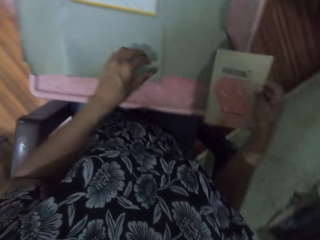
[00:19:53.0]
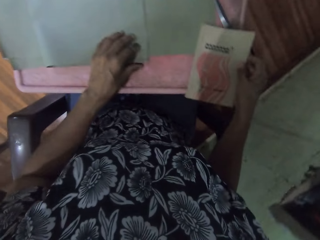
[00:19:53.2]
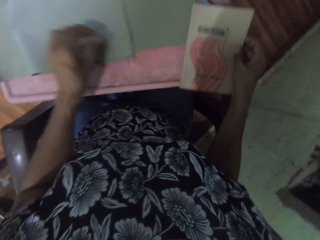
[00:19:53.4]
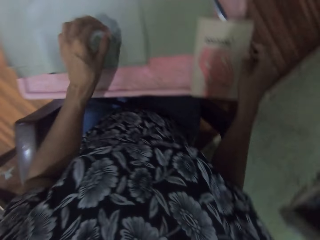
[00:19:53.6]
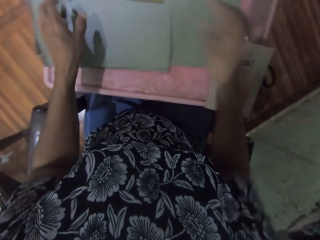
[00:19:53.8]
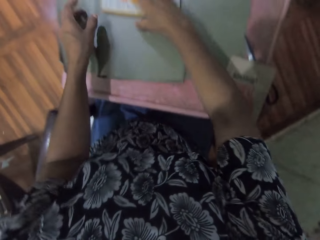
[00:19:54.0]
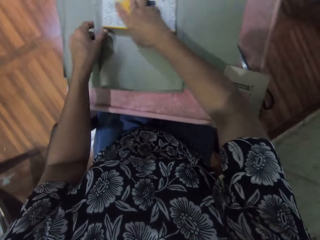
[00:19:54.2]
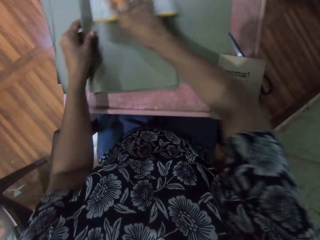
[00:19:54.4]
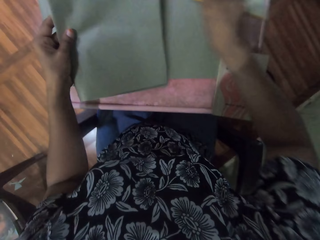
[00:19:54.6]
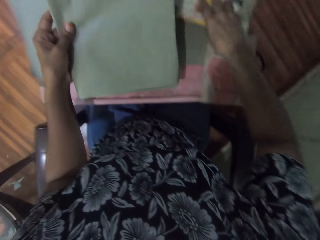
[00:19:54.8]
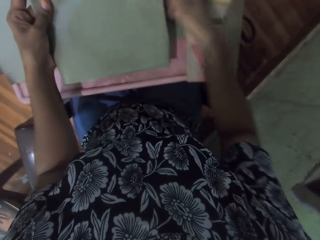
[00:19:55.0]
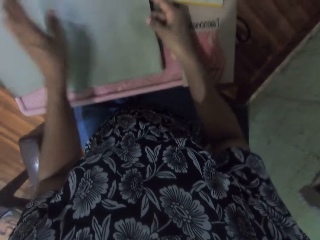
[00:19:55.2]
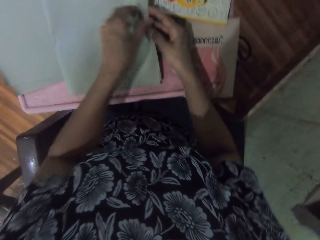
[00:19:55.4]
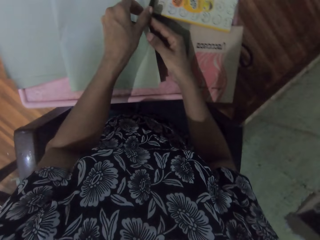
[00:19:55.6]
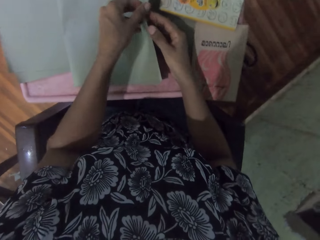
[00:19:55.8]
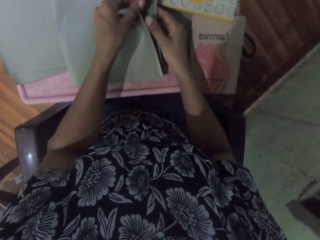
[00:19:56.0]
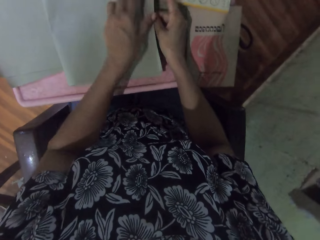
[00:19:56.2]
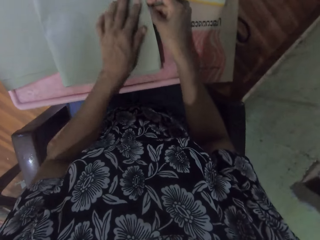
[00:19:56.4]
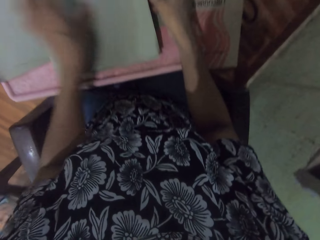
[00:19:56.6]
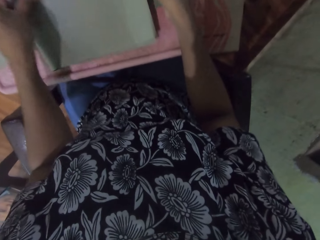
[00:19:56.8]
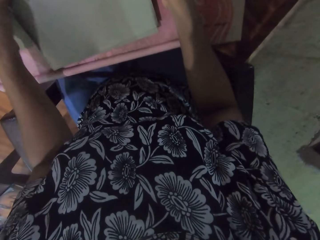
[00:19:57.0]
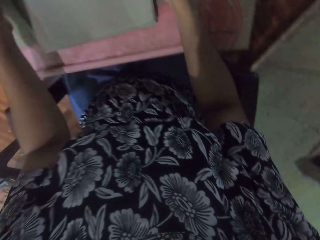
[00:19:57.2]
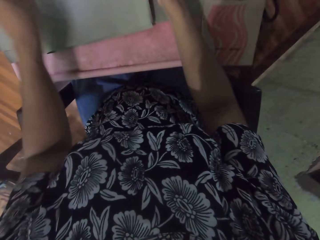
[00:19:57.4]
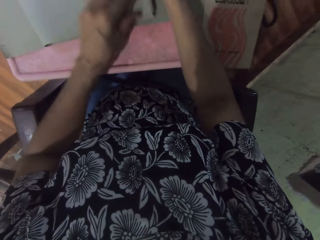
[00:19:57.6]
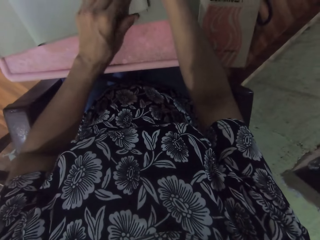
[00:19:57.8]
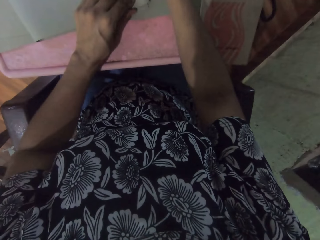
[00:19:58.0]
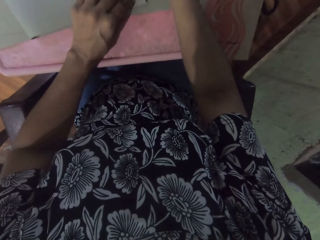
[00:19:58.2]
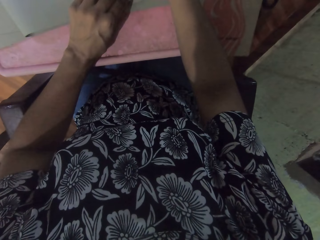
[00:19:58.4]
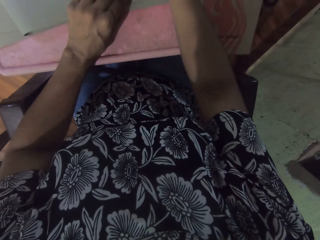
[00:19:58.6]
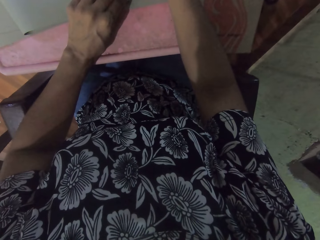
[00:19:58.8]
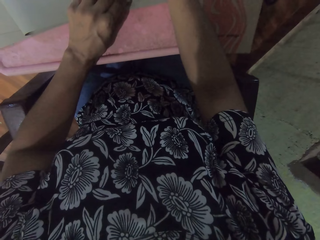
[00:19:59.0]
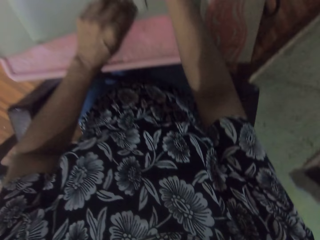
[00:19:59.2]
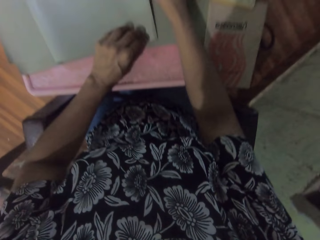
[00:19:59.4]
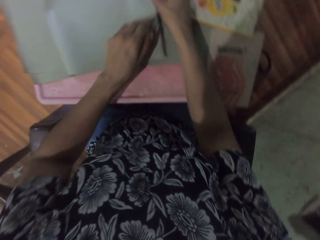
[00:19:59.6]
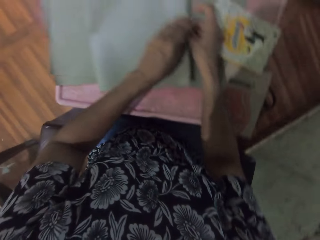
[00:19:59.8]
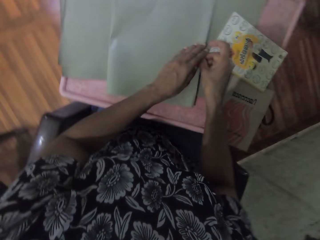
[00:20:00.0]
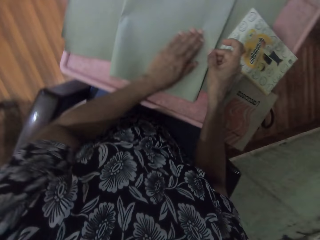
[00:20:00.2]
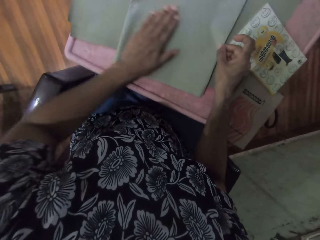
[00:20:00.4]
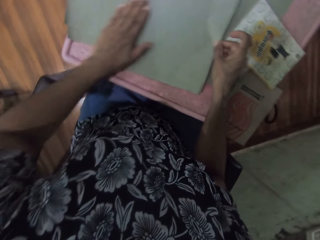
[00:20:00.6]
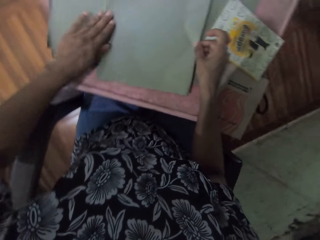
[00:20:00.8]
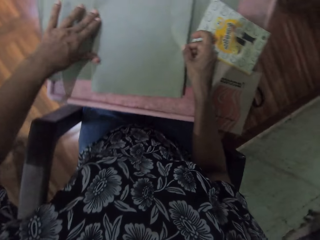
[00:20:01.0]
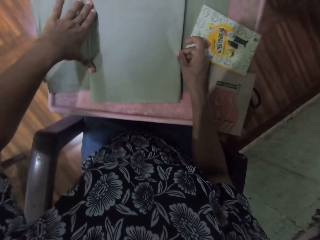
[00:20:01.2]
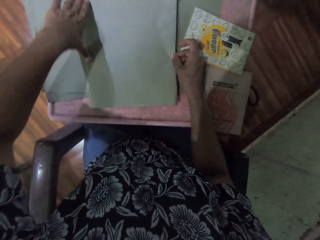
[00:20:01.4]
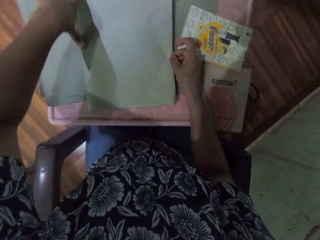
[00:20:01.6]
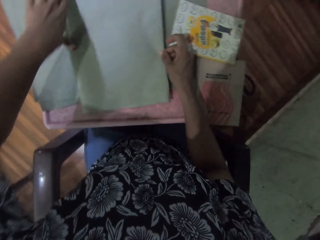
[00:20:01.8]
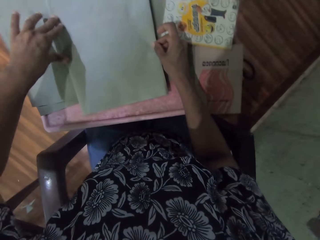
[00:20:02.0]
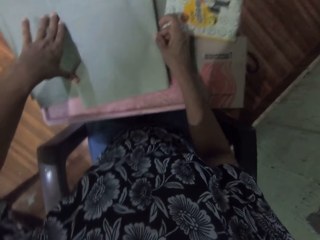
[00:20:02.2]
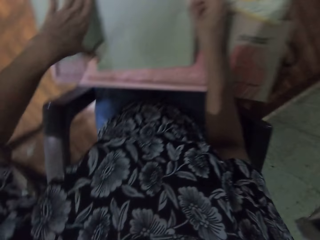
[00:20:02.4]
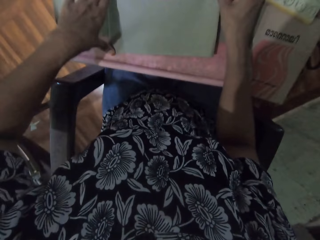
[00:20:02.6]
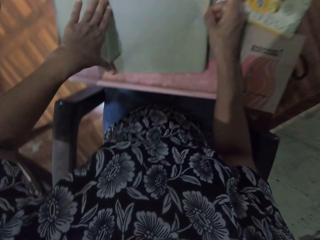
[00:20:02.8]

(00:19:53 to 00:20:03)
The camera wearer pulls the book off the book. She moves the book to the edge of the board with her right hand. She grabs the wrapping paper with her left hand and grabs the book with her right hand from the top of the wrapping paper. She drops the book on the board with her right hand and passes the wrapping paper from her left hand to her right hand. She arranges the wrapping paper with both hands.

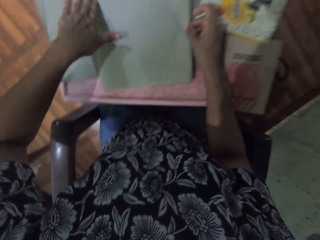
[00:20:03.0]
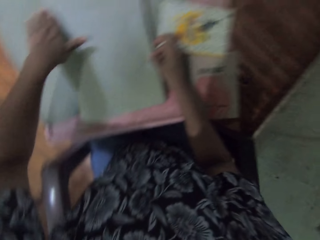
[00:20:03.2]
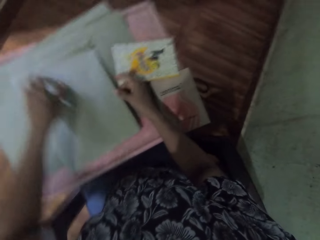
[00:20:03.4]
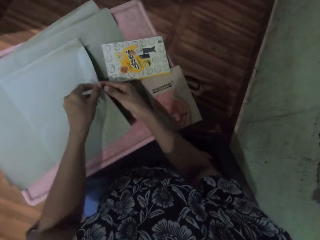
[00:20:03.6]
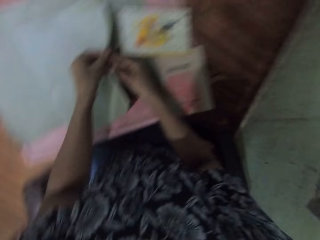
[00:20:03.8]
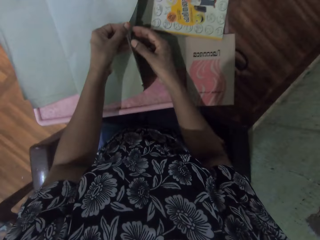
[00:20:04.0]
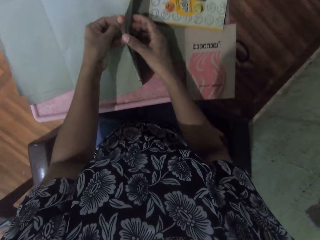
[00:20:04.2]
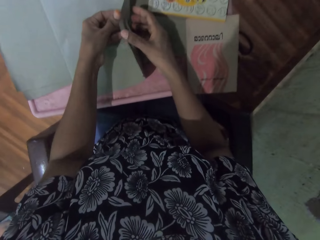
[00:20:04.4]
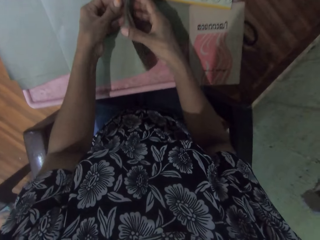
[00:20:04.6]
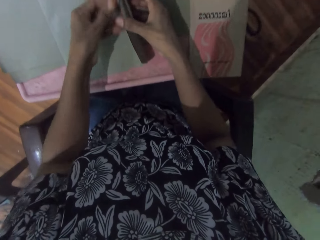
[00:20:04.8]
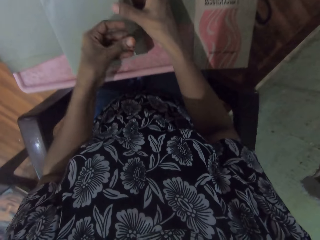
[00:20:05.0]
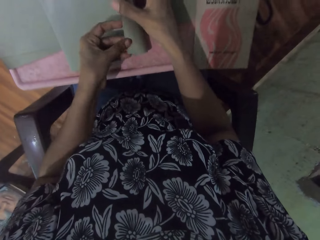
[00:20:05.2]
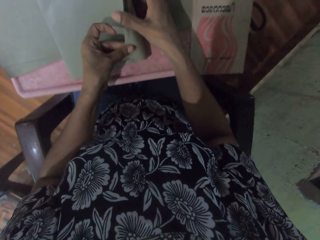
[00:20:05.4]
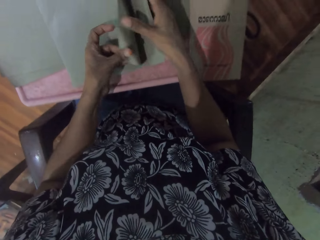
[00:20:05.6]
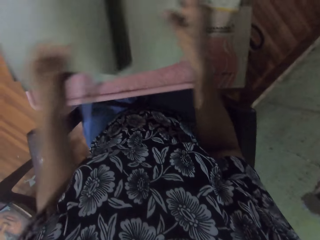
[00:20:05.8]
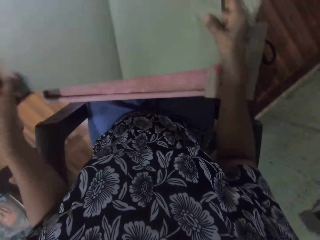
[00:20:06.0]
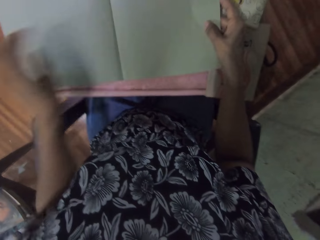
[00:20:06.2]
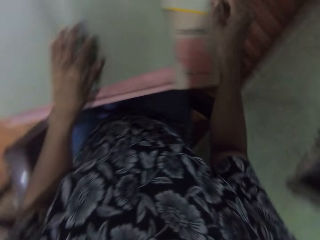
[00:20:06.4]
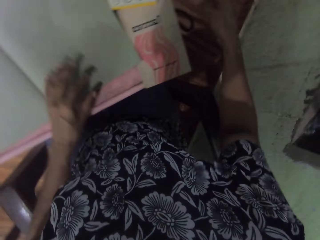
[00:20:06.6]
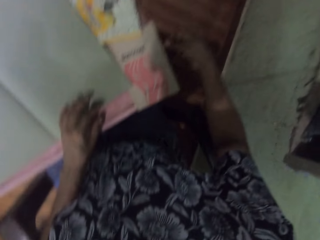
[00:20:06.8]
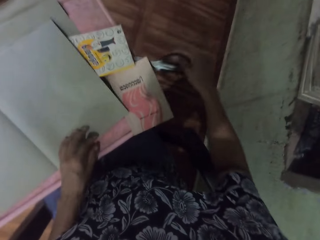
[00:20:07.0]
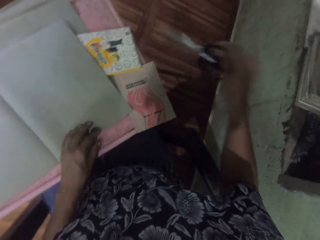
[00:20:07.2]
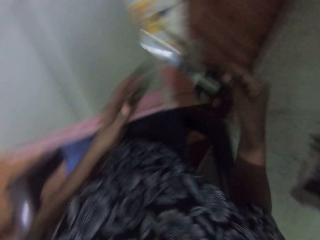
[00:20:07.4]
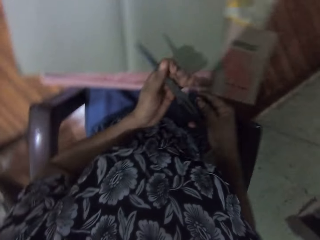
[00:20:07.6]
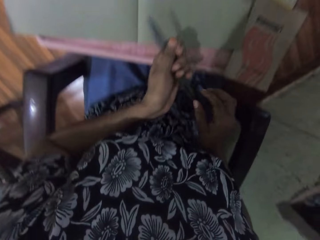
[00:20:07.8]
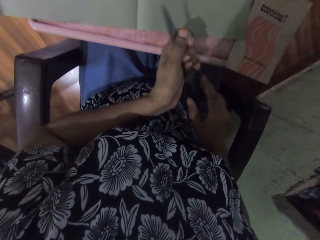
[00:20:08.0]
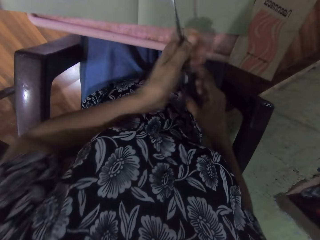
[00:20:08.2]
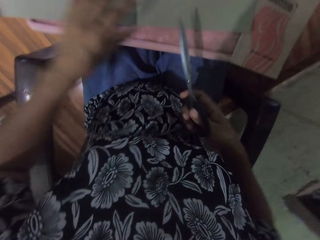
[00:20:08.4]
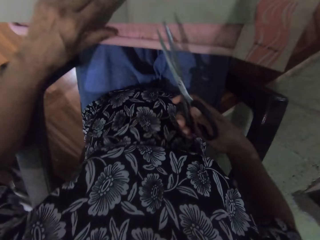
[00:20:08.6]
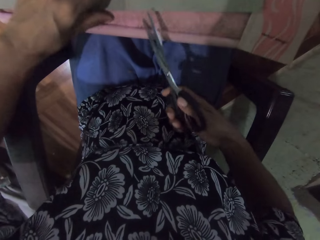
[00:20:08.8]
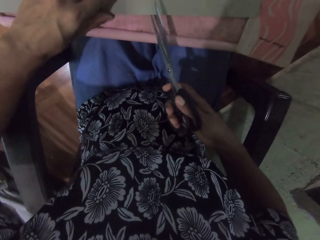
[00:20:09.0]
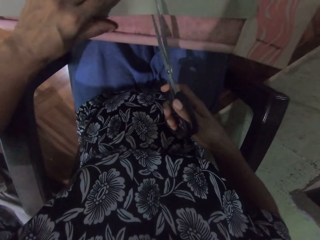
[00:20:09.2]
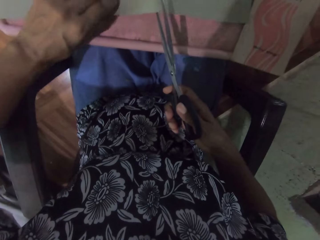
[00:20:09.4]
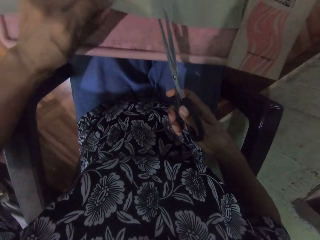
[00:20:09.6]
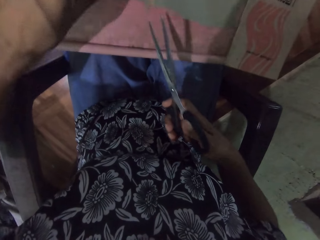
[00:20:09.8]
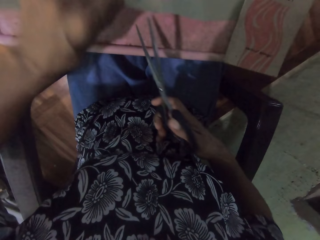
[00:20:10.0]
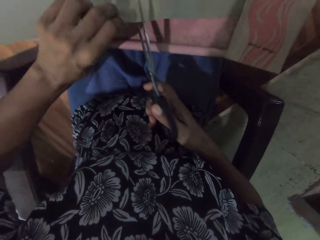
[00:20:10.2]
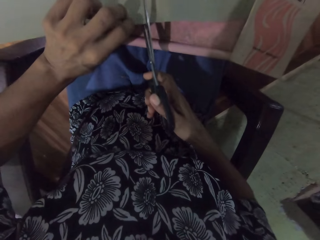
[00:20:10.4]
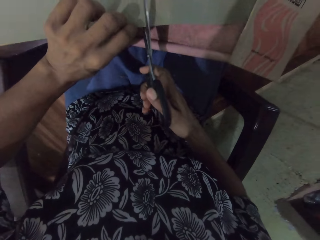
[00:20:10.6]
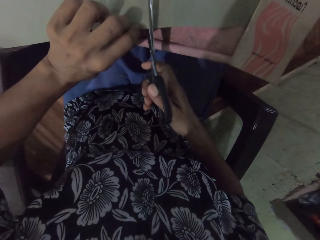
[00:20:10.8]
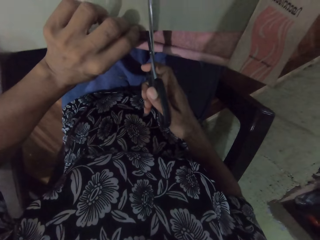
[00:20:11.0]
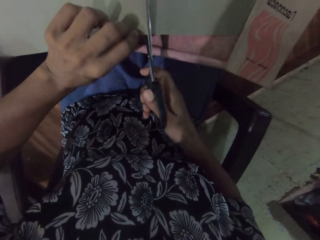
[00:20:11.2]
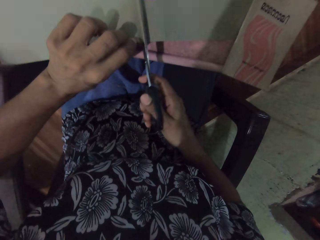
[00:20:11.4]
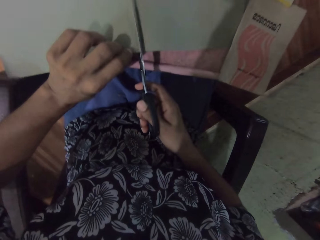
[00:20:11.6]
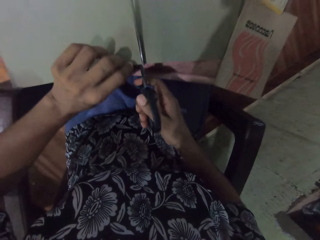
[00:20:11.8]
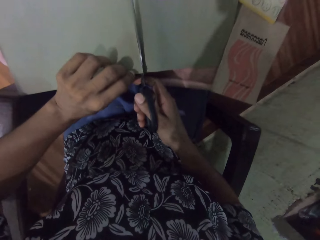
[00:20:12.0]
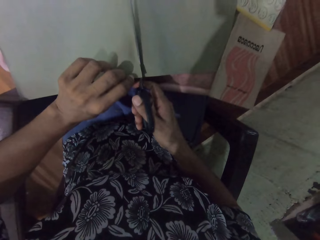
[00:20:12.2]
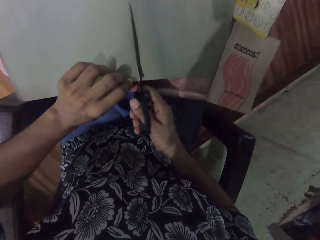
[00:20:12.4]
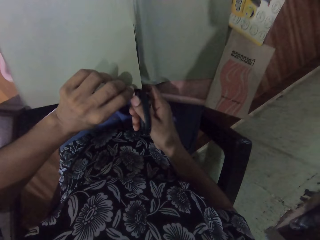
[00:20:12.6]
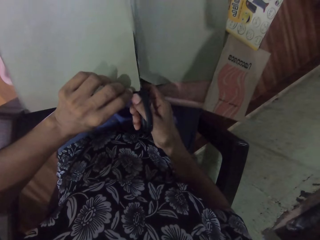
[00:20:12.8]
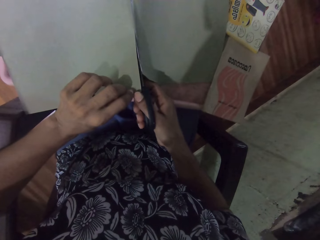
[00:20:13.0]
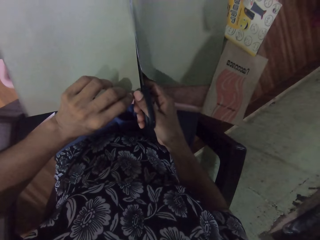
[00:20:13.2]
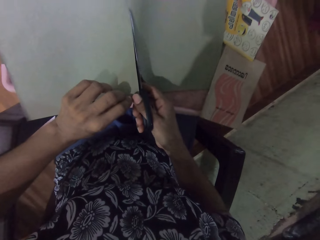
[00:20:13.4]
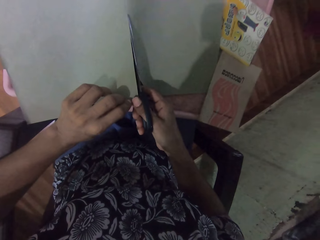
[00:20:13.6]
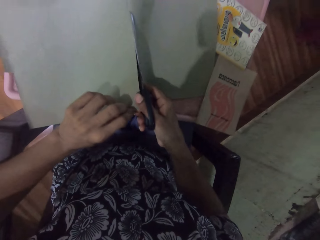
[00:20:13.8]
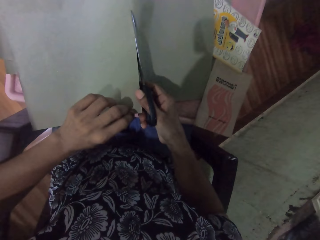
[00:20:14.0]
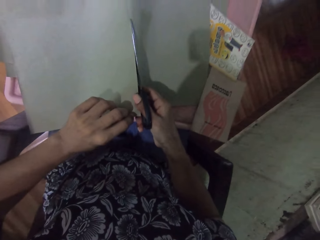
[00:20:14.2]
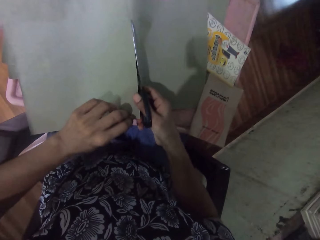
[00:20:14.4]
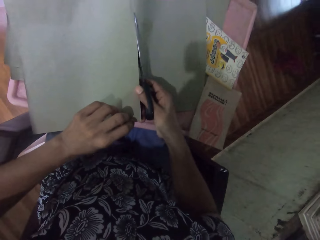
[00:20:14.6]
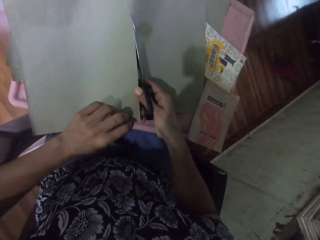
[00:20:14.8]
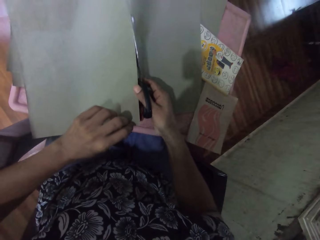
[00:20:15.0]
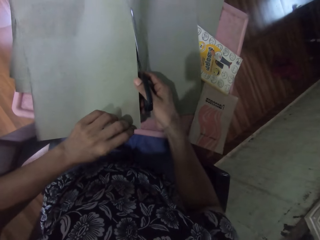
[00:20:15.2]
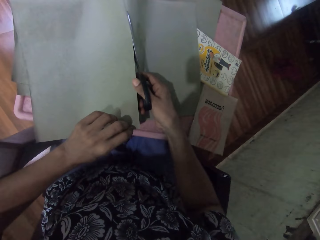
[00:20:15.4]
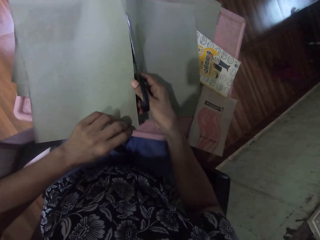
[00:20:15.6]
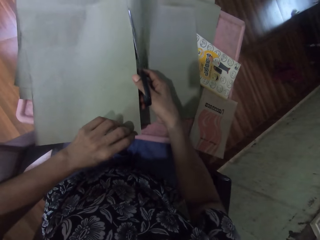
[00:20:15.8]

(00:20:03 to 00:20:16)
The camera wearer opens the wrapping paper with both hands. She picks up the scissors with her right hand and holds the scissors with both hands. She holds the paper. She lifts the wrapping paper with her left hand. She cuts the wrapping paper with the scissors in her right hand.
